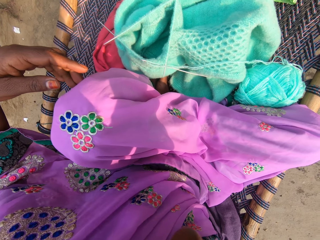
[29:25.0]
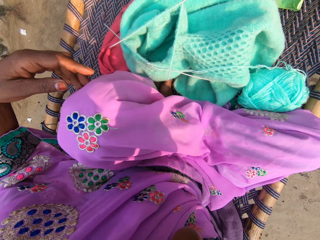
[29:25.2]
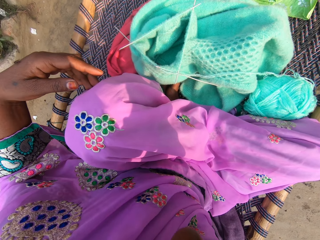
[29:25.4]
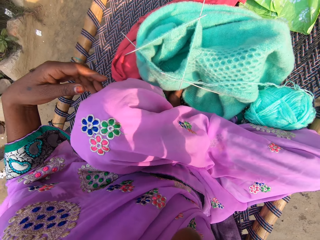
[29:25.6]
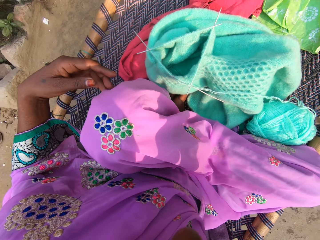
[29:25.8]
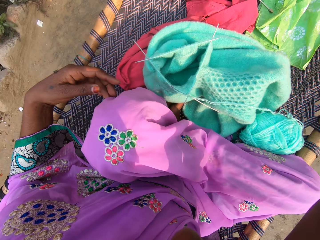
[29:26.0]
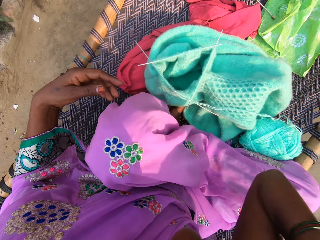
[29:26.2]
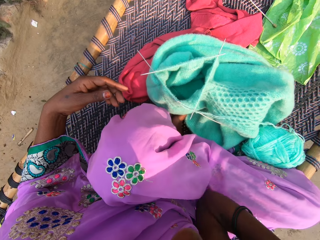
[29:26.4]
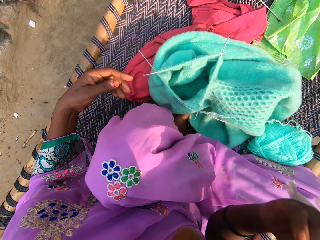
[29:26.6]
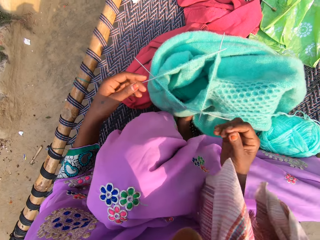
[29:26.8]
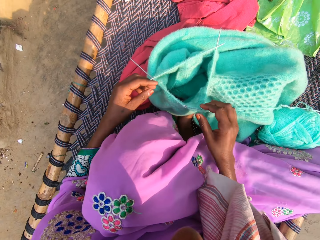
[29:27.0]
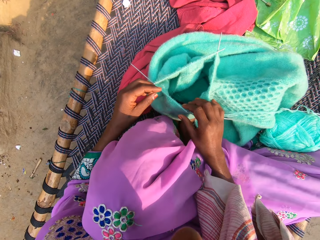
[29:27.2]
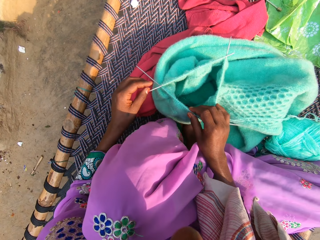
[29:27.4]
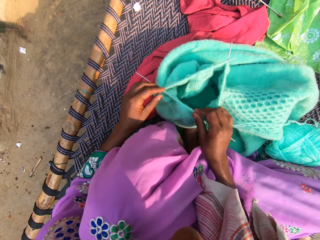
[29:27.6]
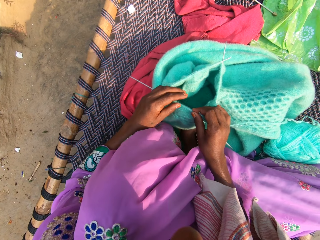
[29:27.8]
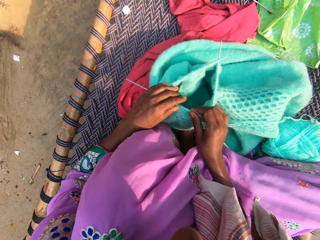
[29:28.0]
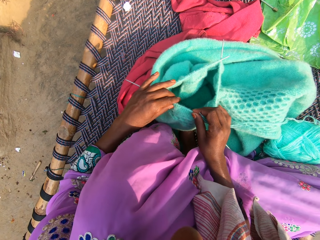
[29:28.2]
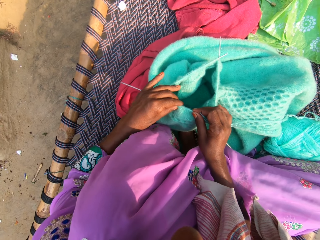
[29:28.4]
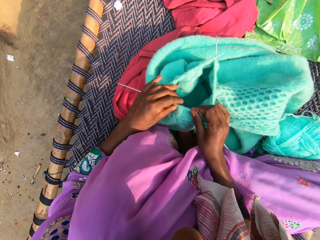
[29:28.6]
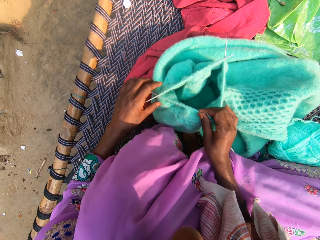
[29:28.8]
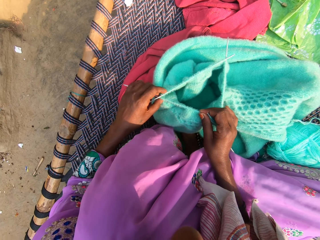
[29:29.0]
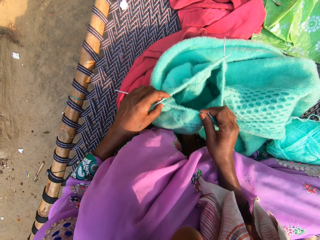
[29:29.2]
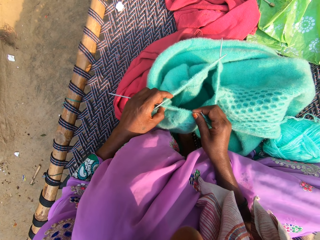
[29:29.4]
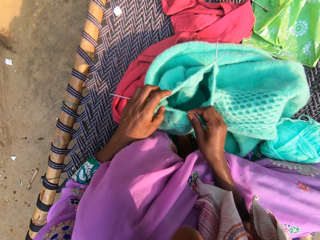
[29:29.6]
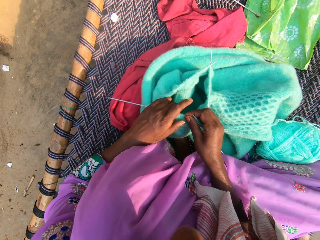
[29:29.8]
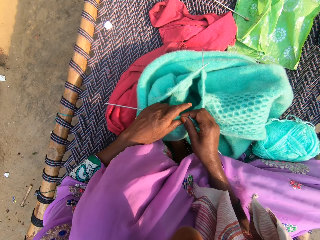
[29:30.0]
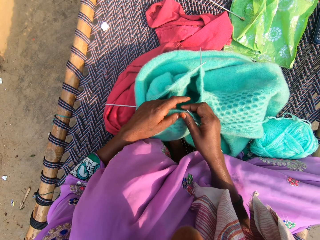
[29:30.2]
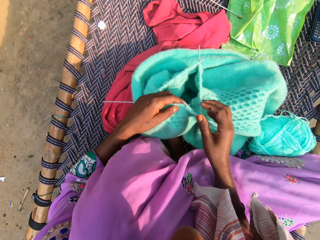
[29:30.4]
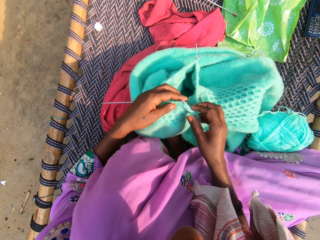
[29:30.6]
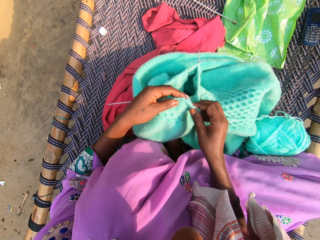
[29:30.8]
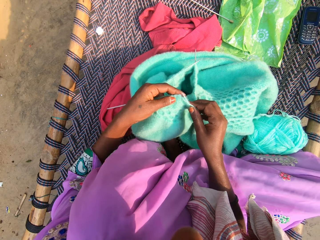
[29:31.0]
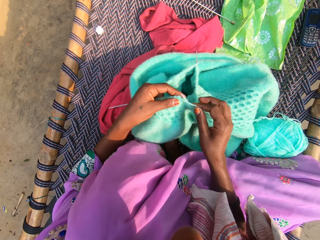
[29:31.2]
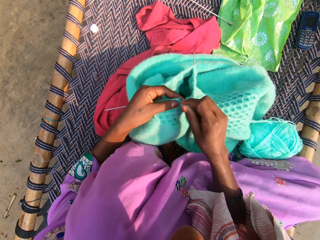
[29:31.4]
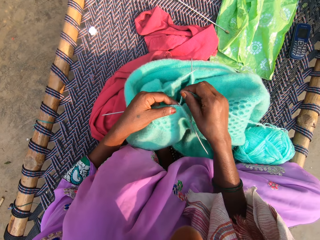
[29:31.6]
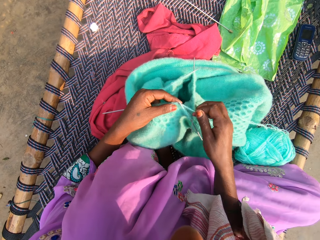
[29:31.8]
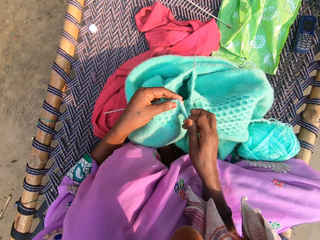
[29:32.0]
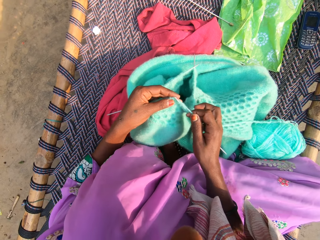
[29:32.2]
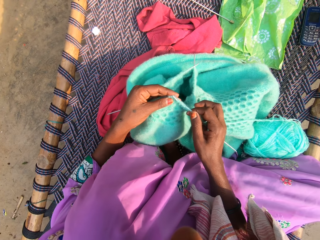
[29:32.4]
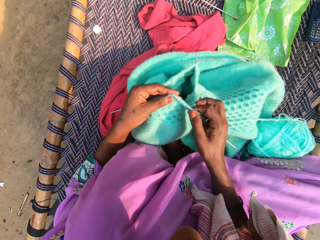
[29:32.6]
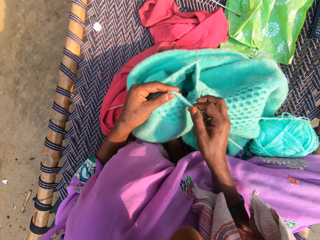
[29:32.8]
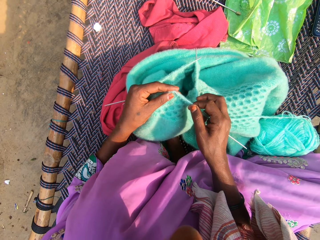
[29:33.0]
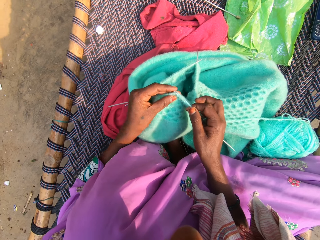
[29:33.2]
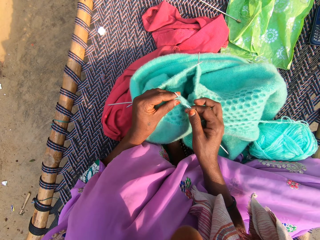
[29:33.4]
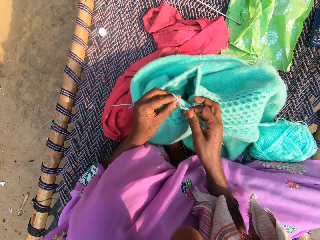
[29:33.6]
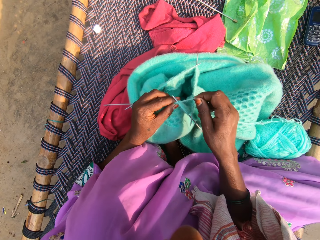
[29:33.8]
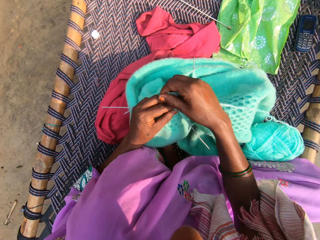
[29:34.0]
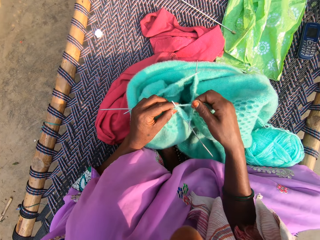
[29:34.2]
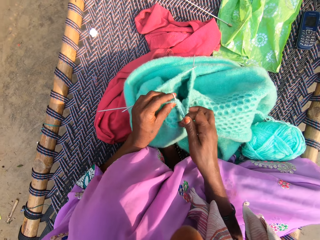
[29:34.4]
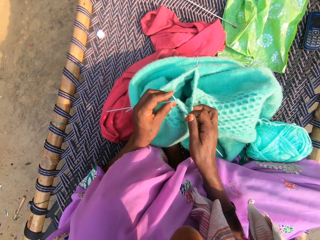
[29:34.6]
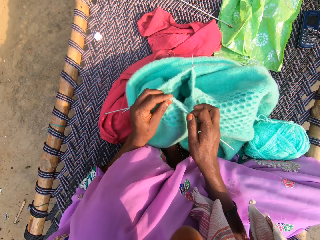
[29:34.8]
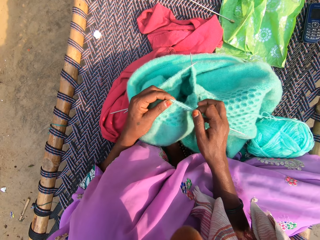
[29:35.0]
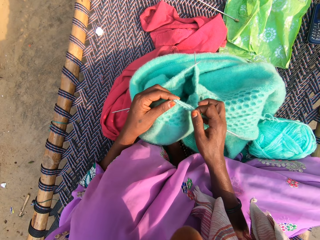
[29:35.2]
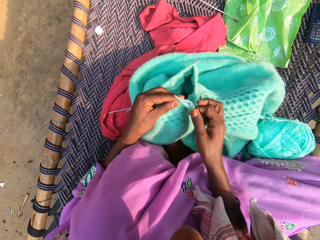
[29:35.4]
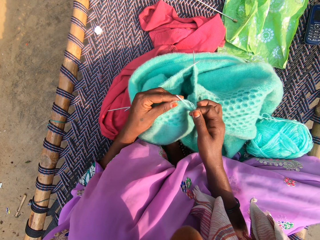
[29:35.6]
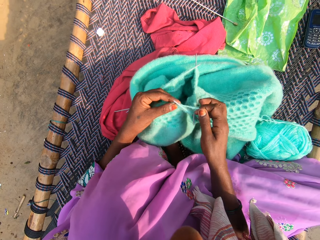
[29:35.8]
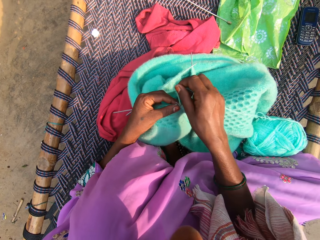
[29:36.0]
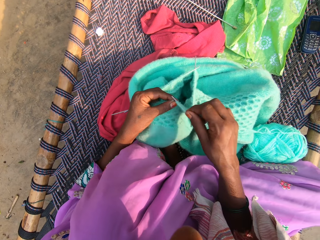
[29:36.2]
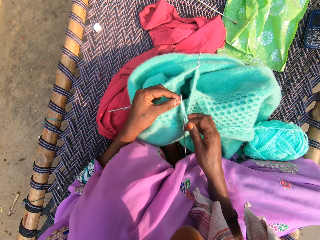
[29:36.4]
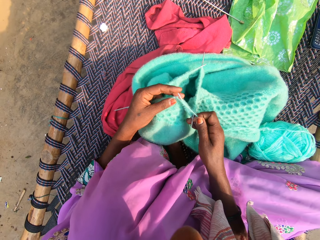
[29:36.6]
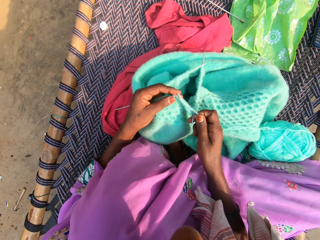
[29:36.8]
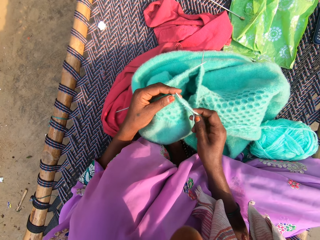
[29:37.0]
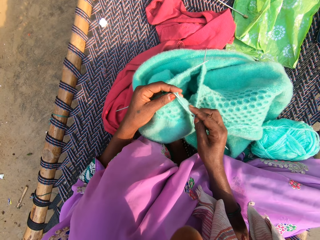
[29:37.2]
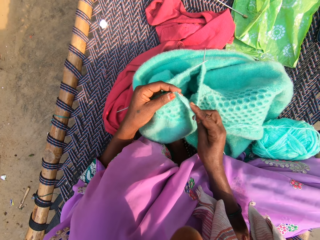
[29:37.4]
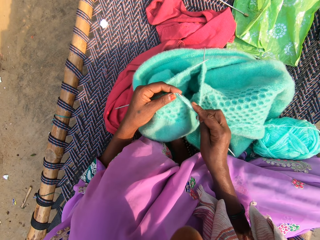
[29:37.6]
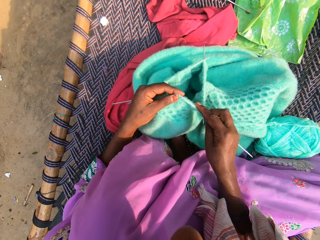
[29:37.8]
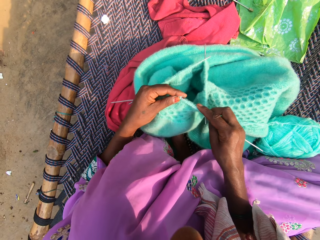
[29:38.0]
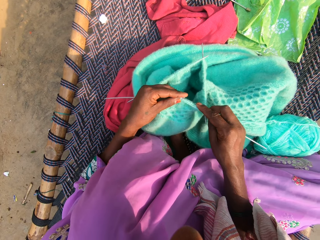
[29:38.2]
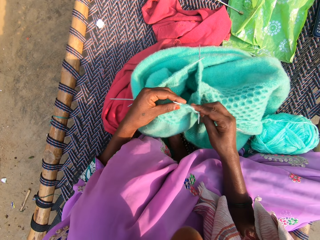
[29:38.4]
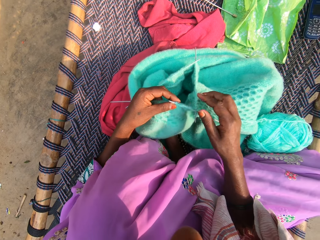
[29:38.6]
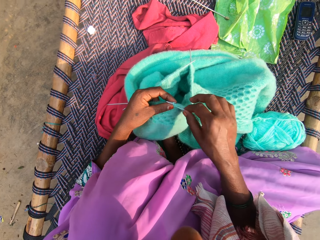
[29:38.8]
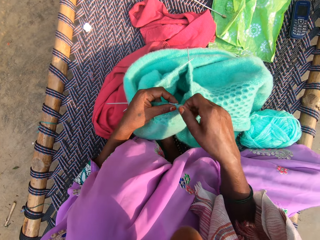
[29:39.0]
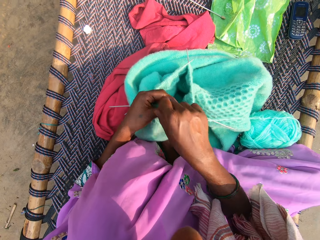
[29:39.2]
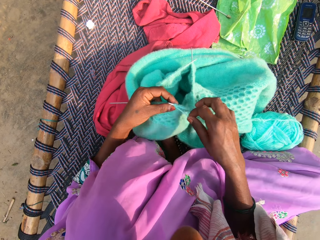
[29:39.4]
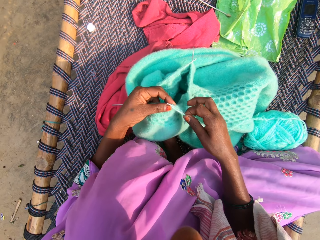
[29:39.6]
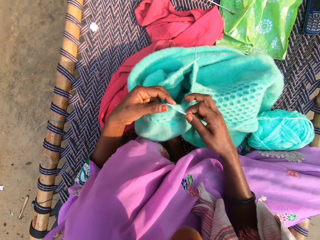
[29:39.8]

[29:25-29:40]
The camera wearer knits yarn with the knitting pin in her right hand. She pushes the knitting needle. She rolls the string on the knitting needle, knits the cloth, rolls the string on the knitting needle and knits the cloth.

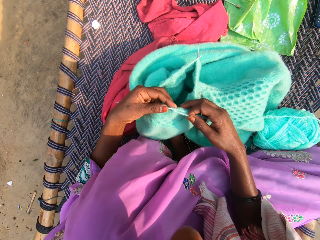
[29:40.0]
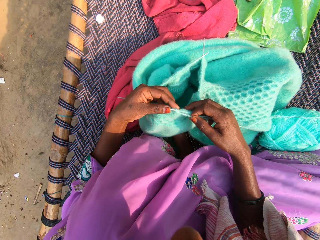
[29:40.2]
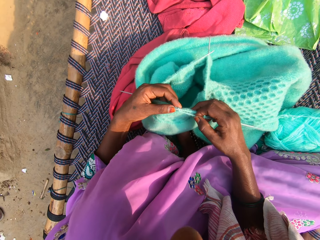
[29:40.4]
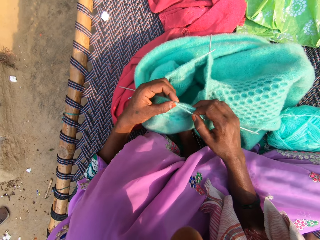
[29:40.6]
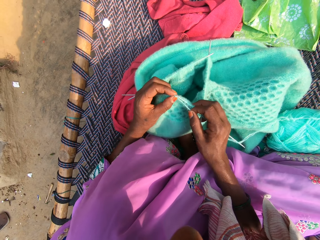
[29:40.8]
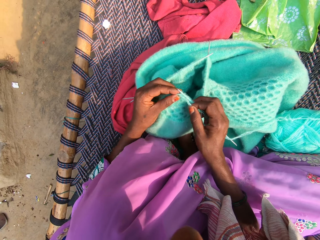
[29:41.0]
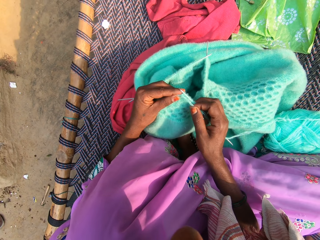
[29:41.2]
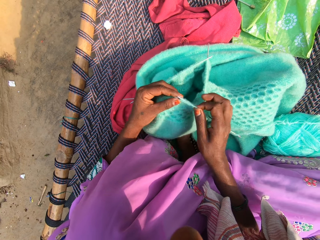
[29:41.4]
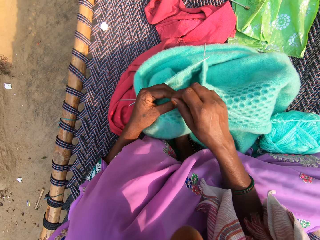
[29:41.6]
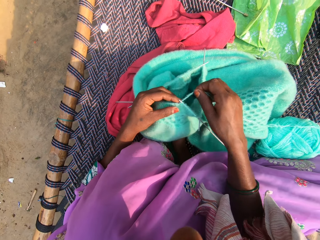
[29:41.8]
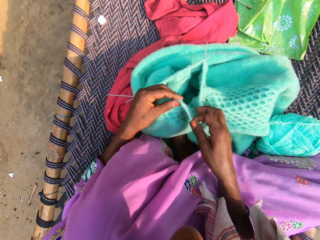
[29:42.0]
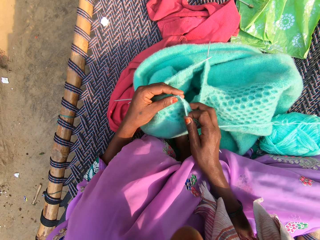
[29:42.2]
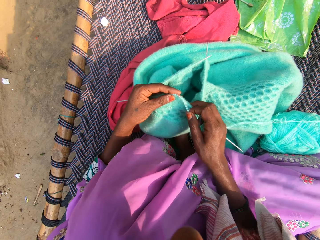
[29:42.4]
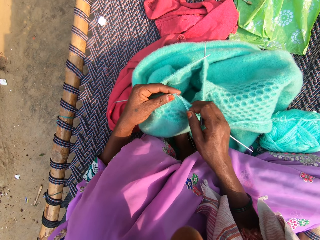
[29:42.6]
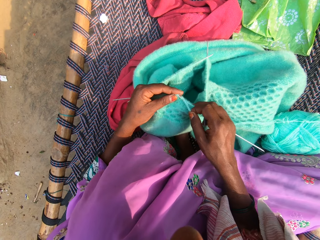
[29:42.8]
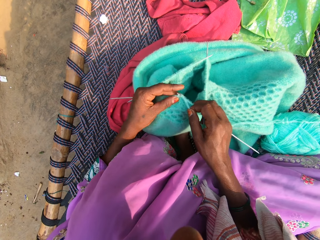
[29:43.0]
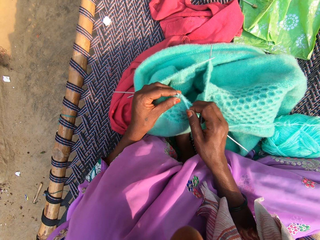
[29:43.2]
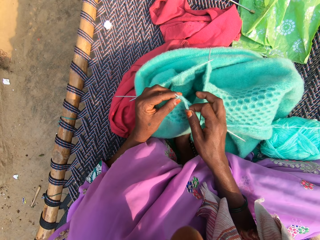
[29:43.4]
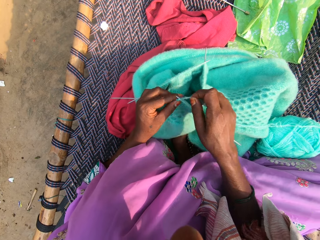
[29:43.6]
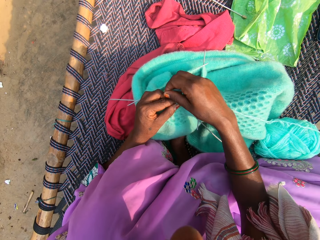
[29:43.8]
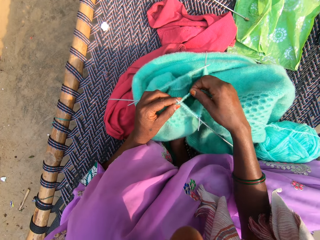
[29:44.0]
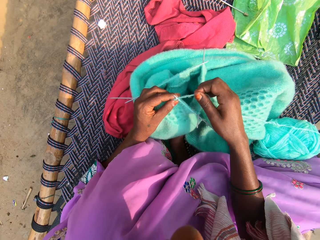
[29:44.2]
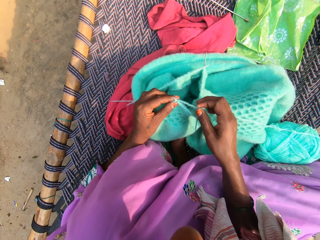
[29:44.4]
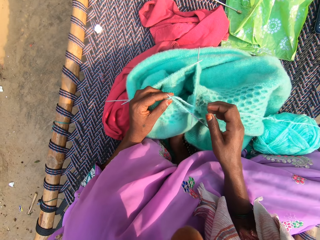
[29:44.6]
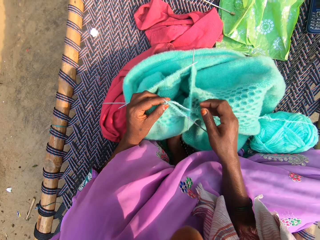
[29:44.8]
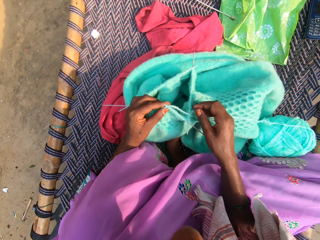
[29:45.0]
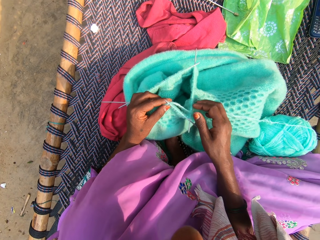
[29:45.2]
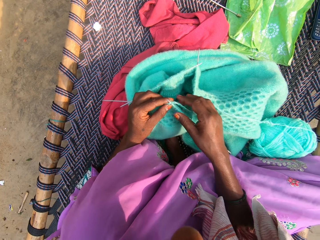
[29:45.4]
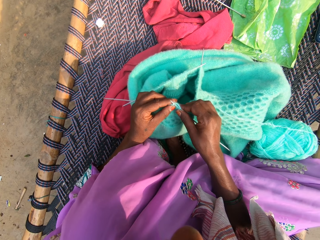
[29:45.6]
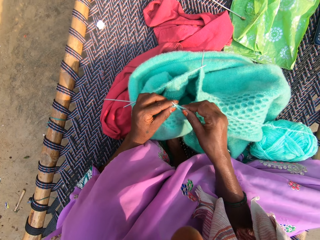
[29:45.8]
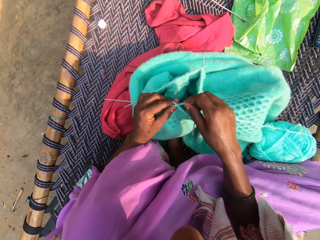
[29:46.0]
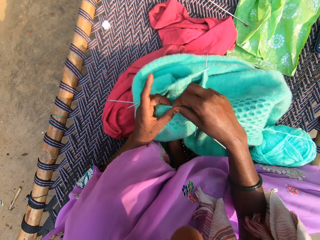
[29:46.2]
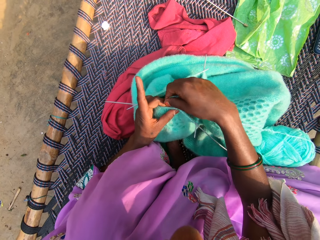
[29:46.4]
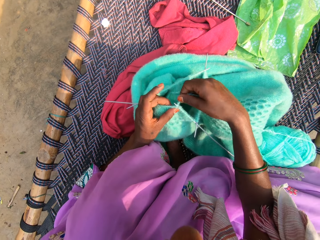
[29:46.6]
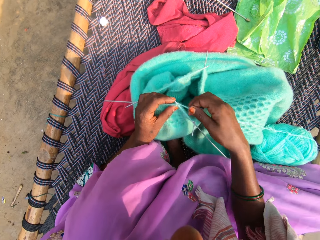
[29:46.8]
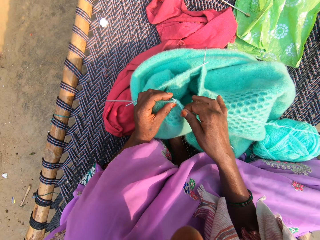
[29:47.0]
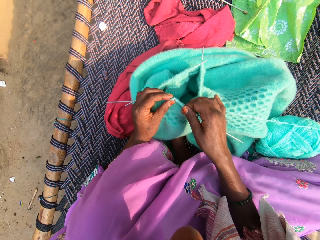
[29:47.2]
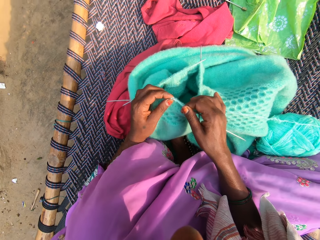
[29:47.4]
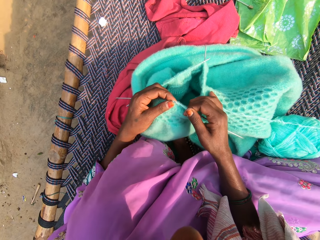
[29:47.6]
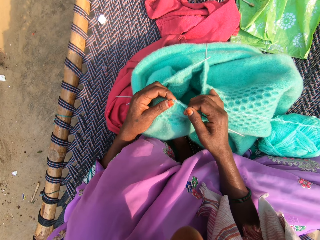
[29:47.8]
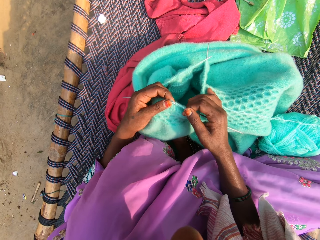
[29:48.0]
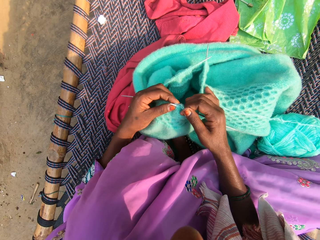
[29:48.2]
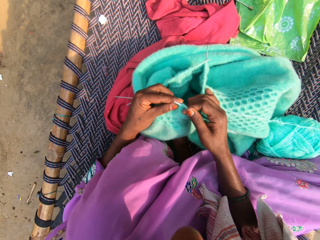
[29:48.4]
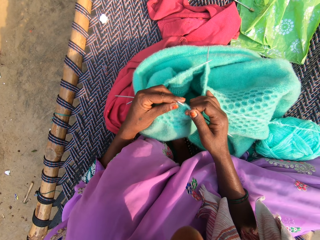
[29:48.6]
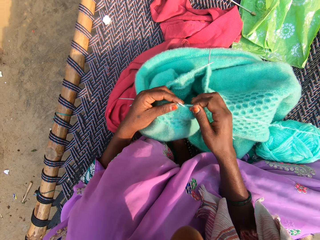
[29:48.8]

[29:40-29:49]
The camera wearer rolls the string on the knitting needle. They knit the cloth. They roll the string on the knitting needle.
